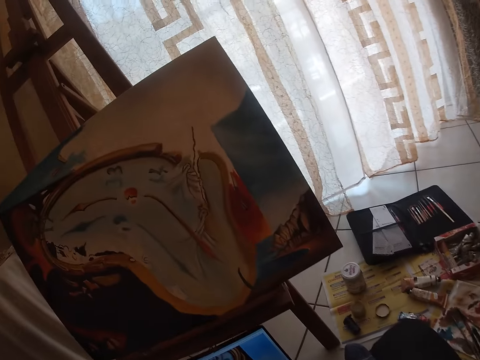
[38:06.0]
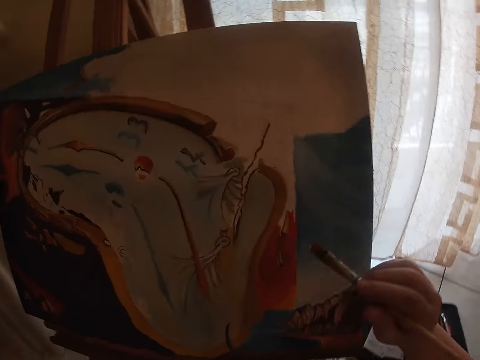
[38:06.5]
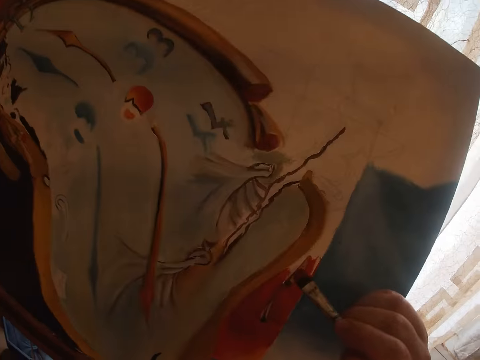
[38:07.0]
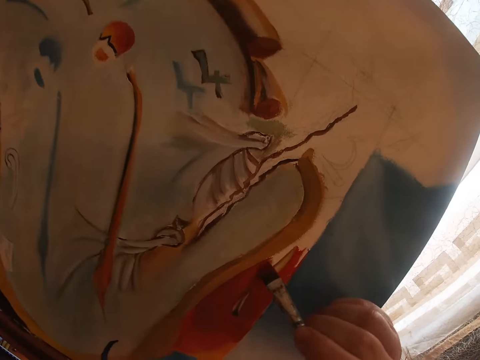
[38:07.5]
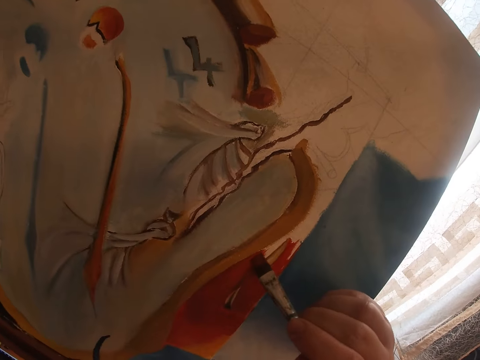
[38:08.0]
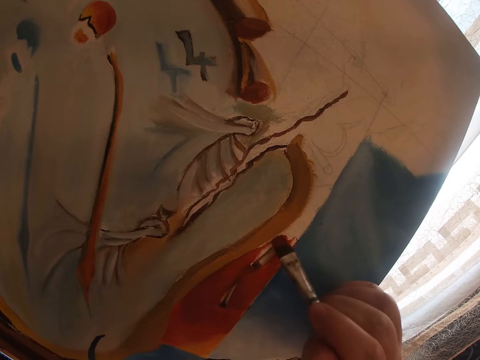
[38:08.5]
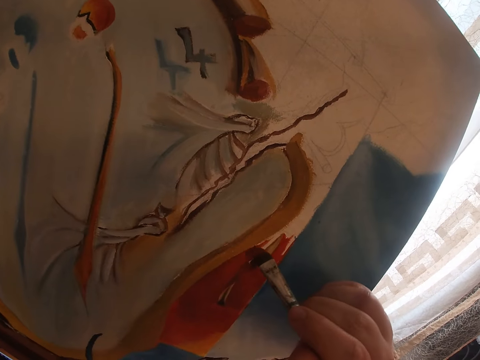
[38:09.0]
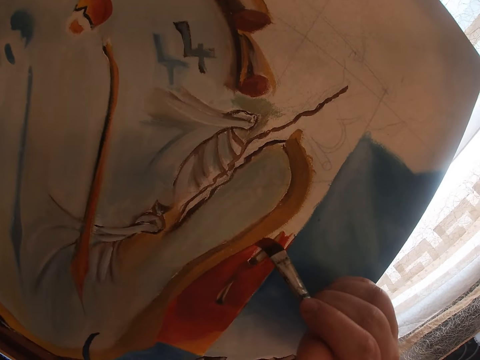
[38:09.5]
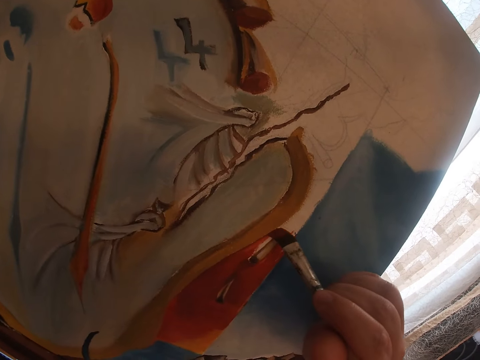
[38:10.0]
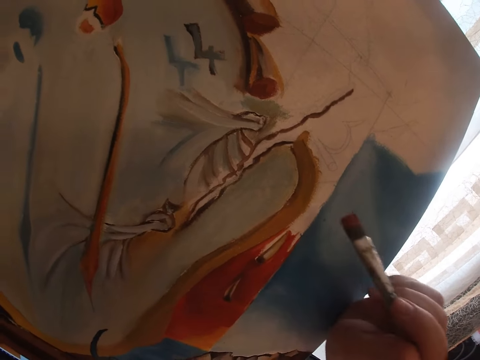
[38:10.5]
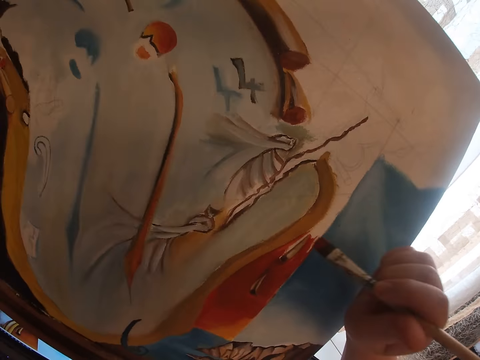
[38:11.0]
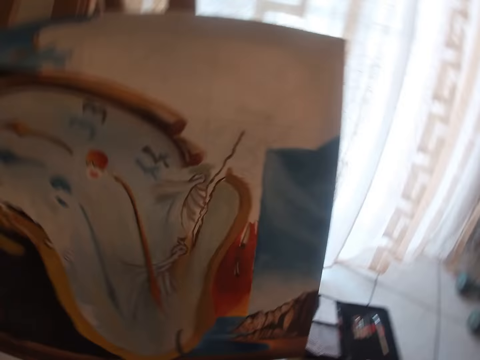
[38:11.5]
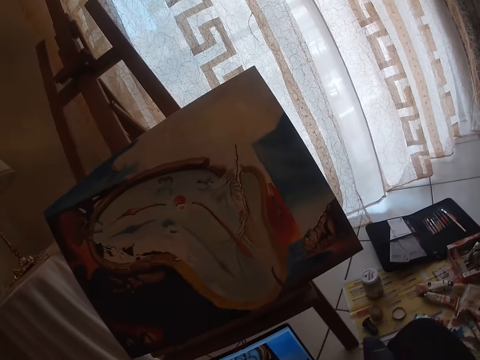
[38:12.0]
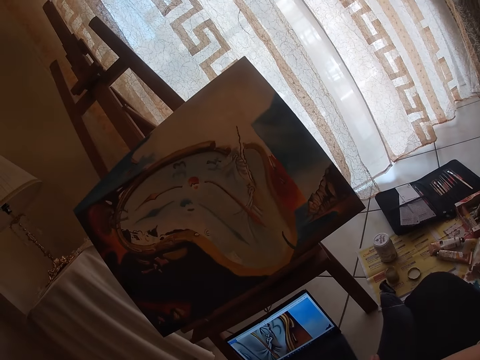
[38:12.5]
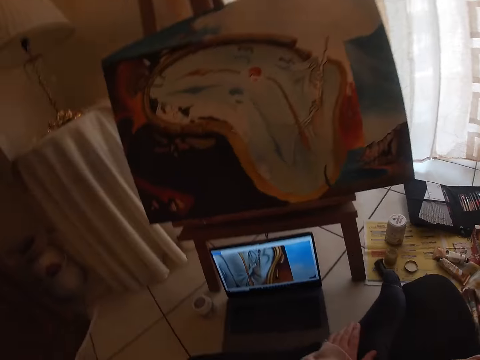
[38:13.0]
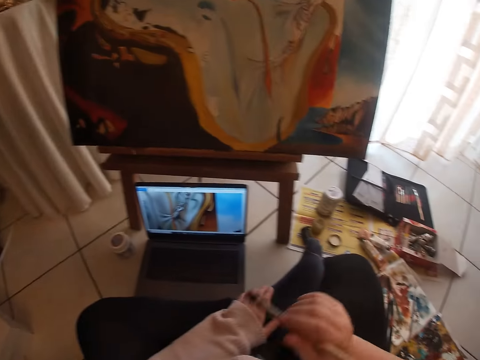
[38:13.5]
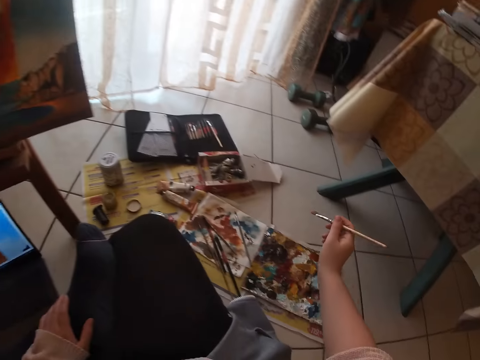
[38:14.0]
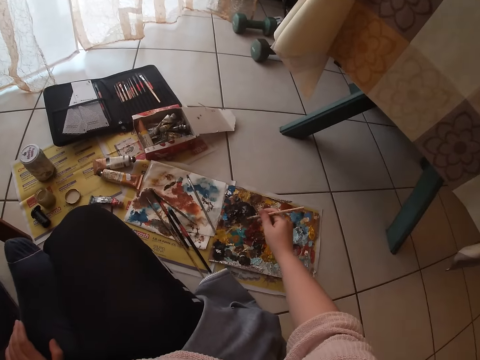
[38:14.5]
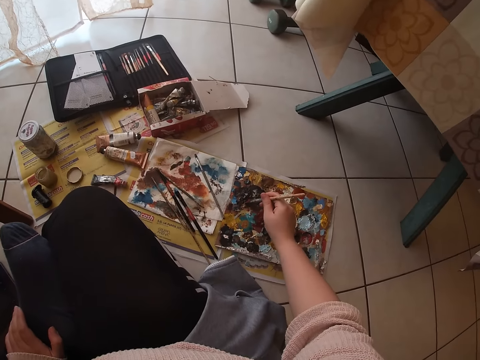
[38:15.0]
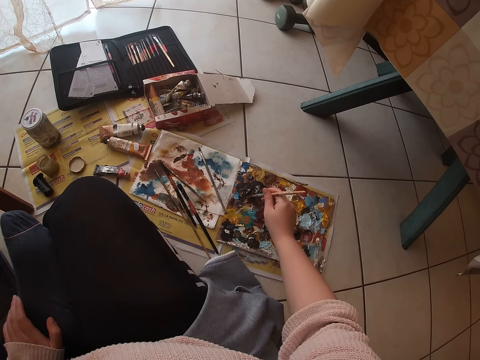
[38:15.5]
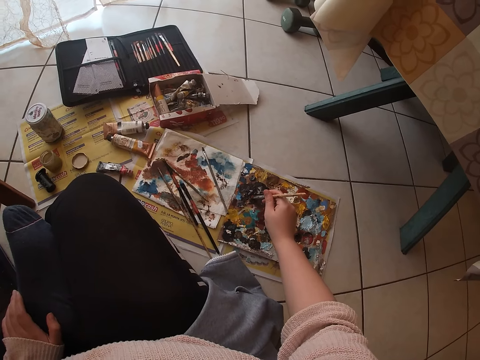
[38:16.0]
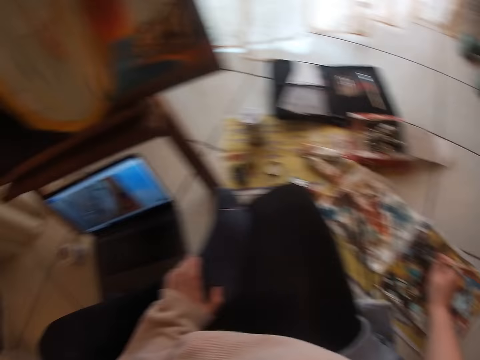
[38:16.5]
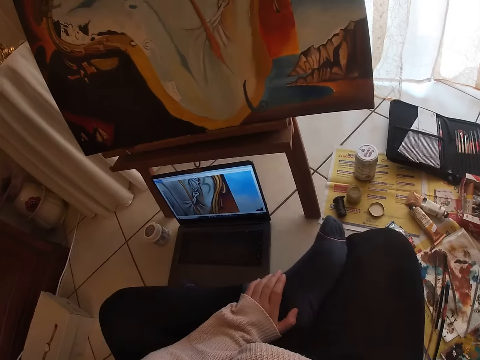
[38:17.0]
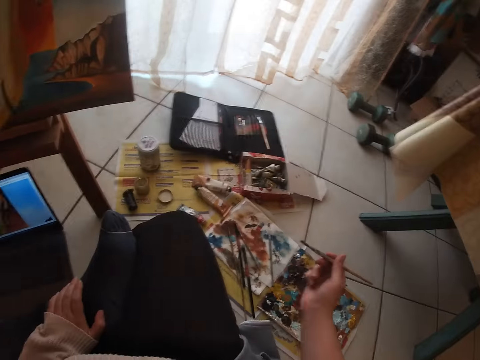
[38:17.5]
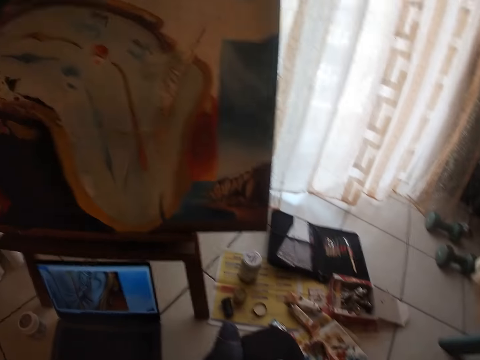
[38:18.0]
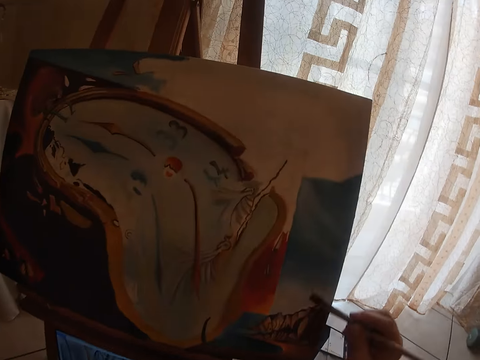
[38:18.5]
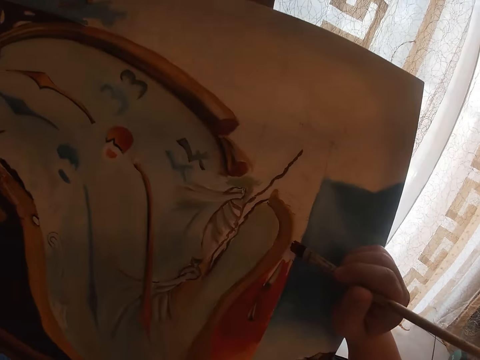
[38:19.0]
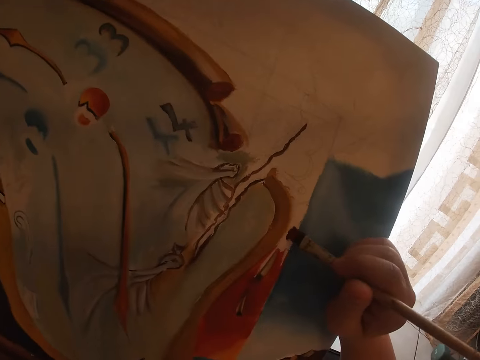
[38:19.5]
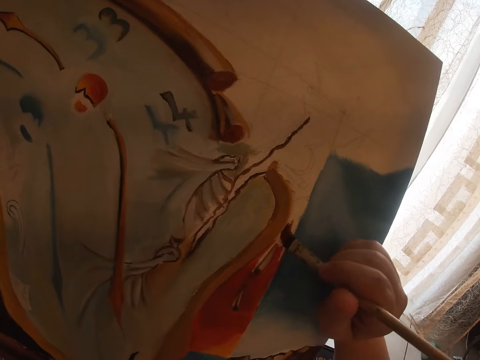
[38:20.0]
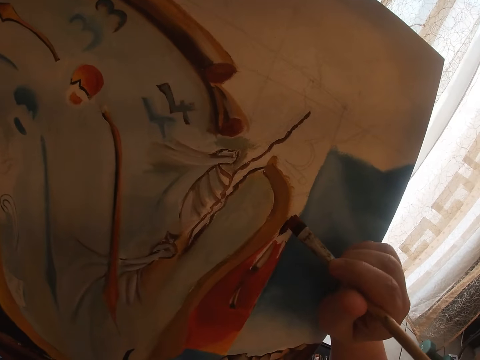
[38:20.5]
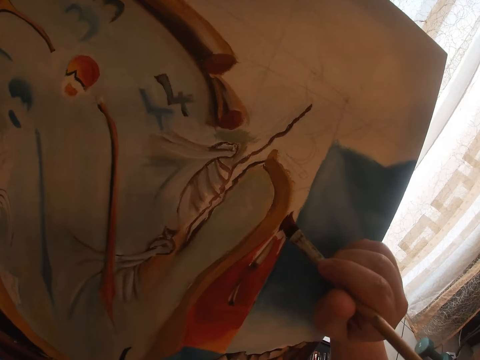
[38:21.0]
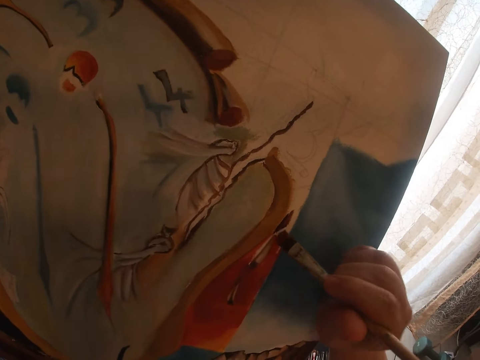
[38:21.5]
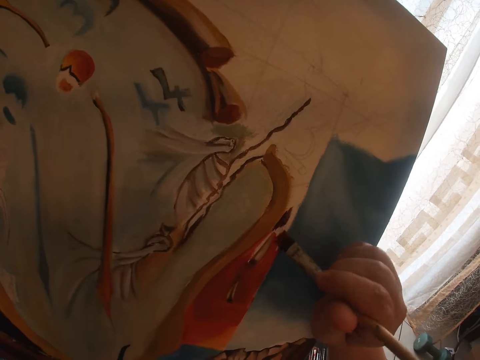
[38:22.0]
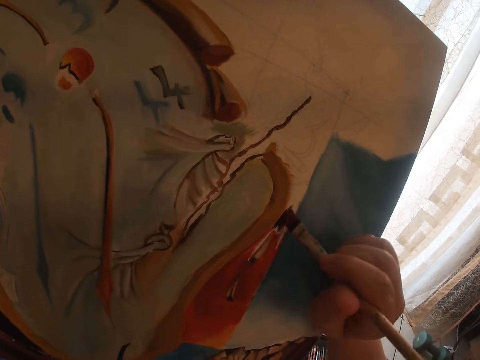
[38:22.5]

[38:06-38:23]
The camera wearer paints a picture on a canvas. They stop painting the picture. They turn around. They dab paint on the palettes with the sable brush. They turn around. They paint the picture on the canvas.

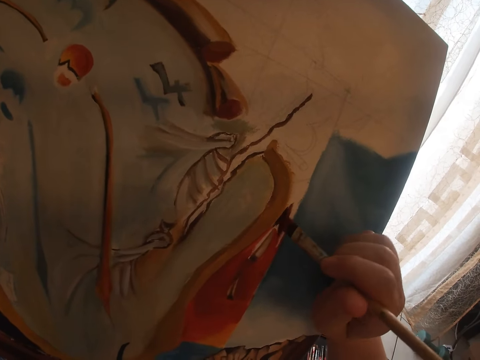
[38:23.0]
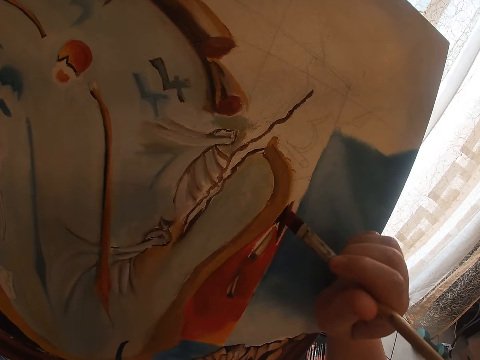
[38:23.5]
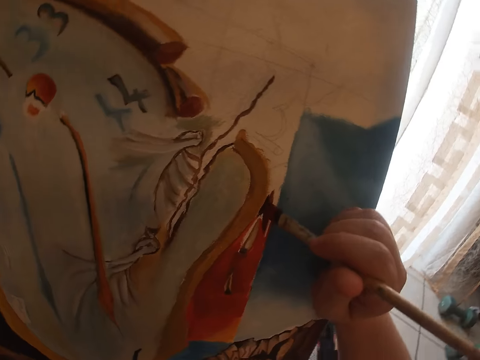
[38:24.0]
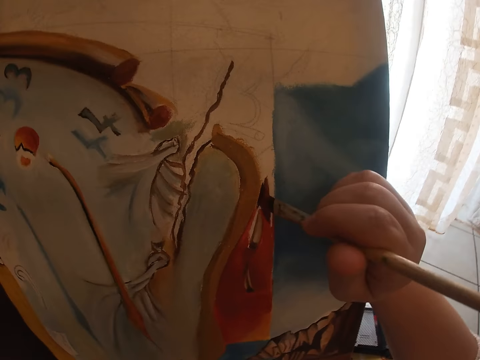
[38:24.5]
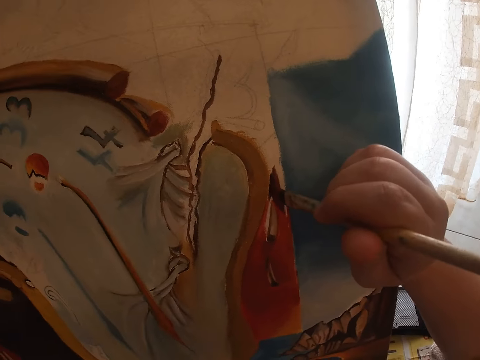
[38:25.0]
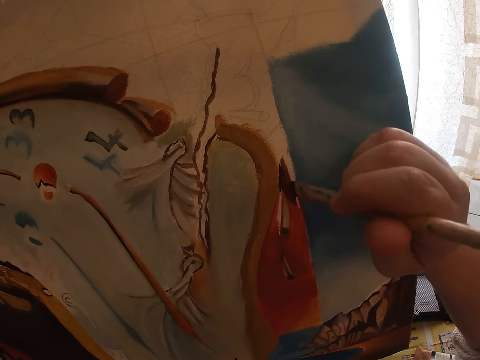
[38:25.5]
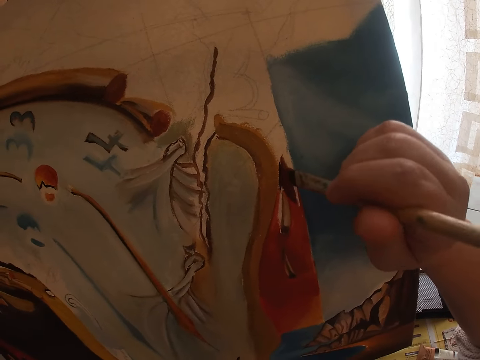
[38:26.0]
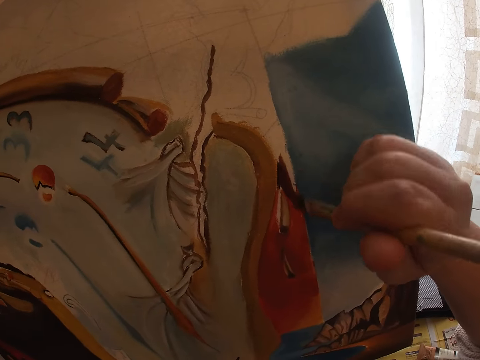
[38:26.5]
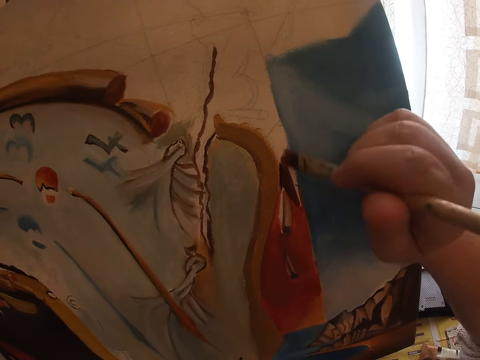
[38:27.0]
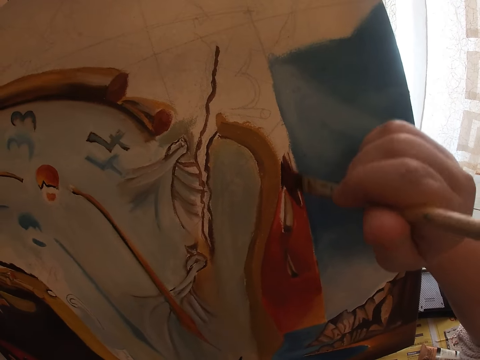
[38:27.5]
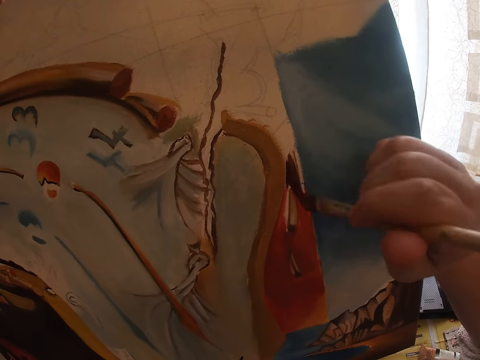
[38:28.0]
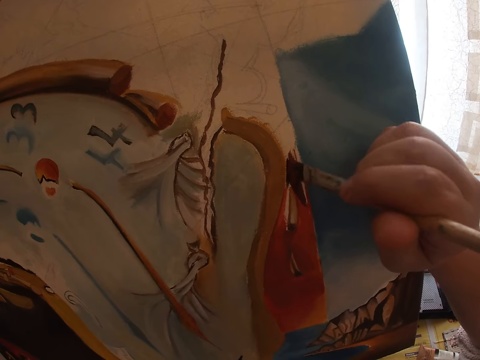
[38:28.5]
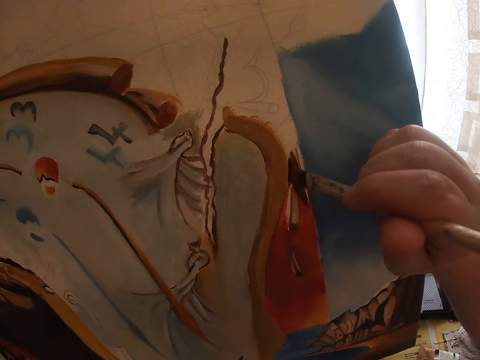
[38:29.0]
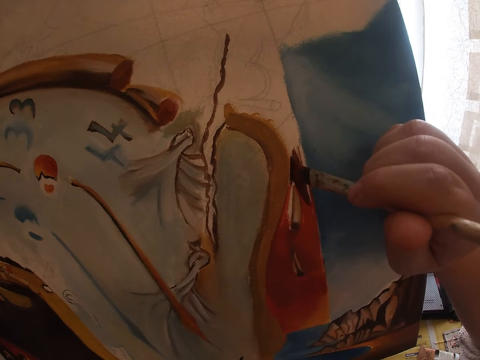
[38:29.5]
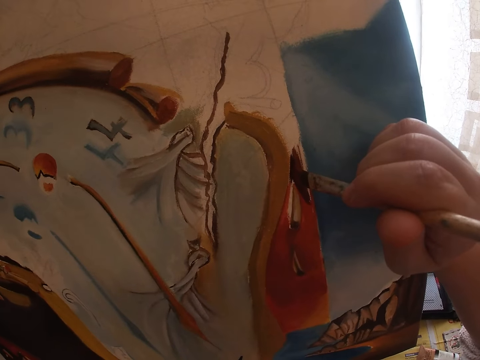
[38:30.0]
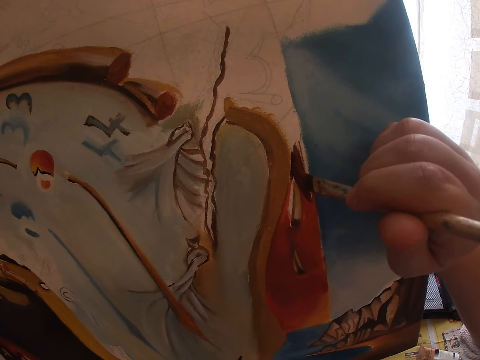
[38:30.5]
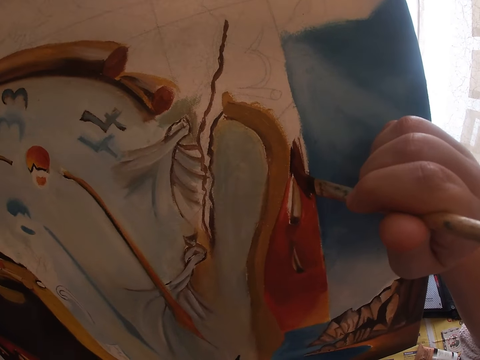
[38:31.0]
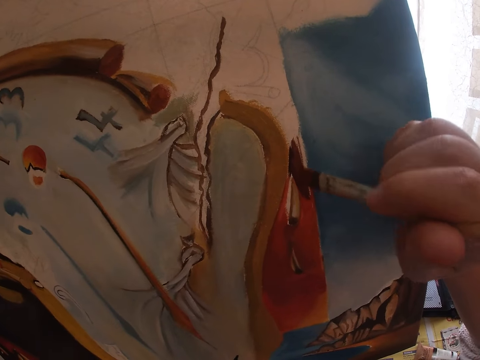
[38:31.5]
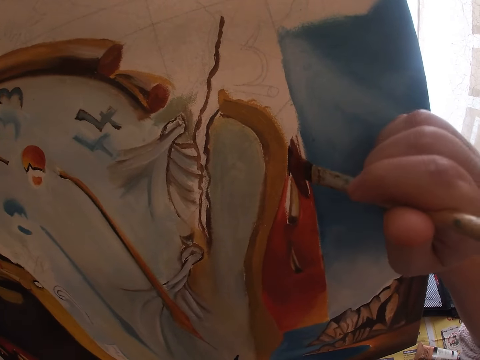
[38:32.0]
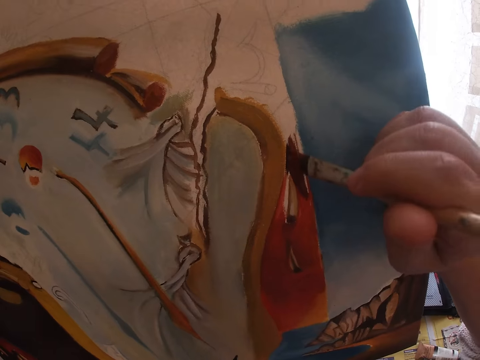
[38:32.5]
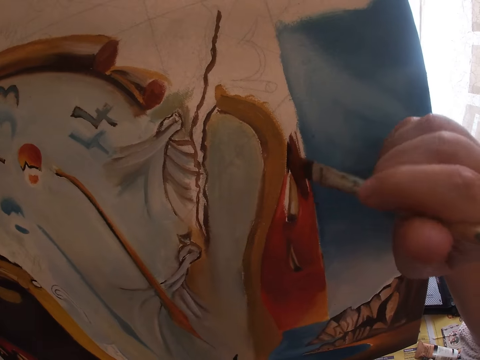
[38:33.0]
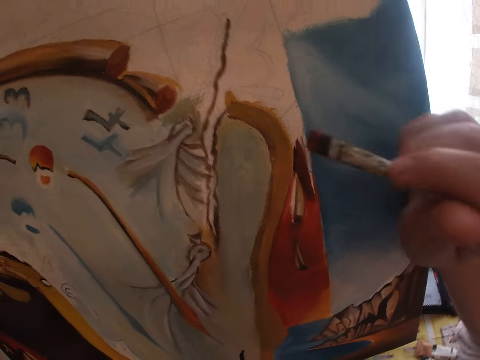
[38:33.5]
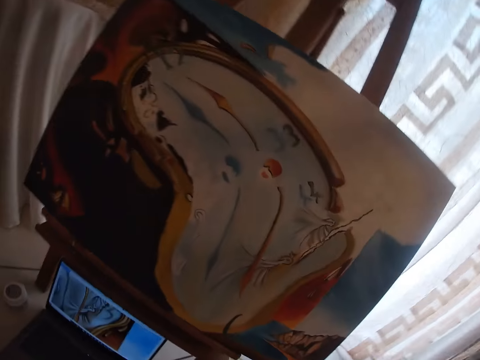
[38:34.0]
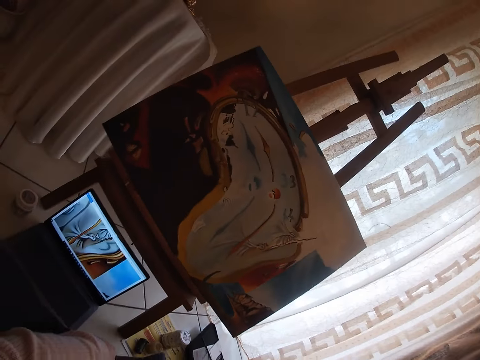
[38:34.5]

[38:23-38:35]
The camera wearer turns around. They stop painting a picture. They turn around.
